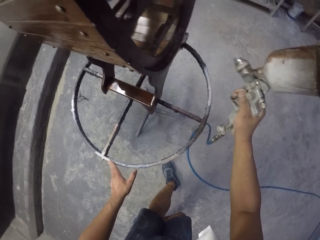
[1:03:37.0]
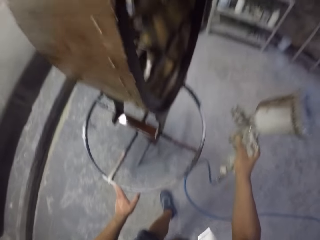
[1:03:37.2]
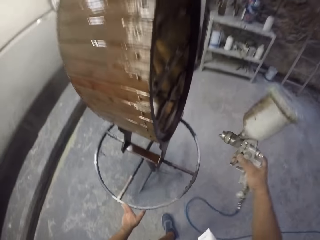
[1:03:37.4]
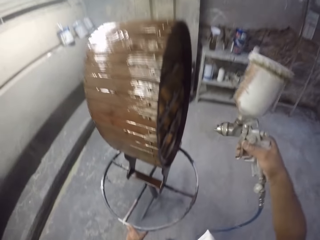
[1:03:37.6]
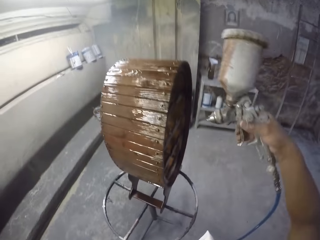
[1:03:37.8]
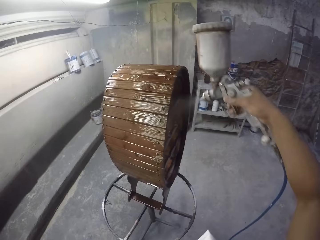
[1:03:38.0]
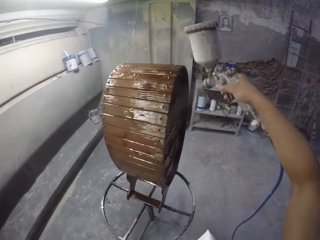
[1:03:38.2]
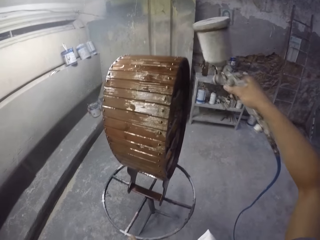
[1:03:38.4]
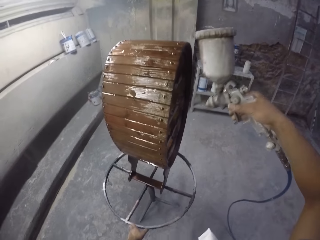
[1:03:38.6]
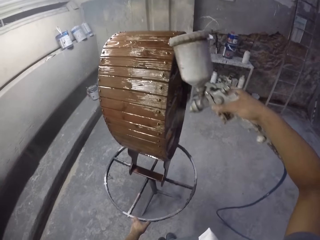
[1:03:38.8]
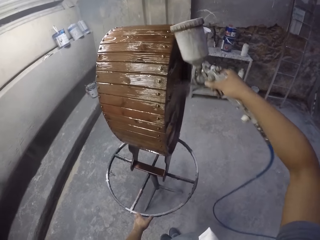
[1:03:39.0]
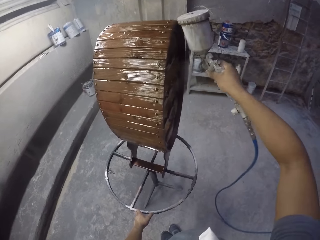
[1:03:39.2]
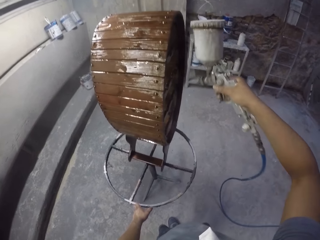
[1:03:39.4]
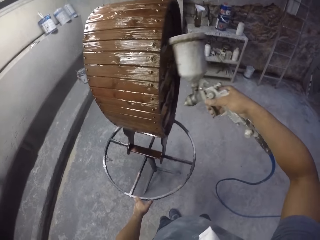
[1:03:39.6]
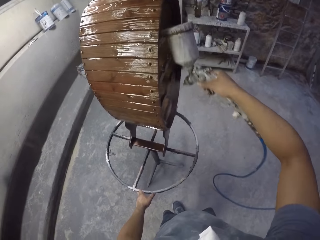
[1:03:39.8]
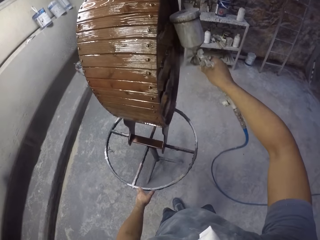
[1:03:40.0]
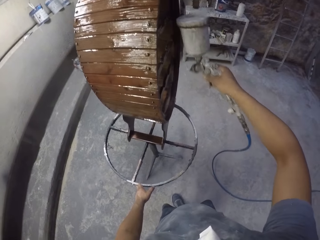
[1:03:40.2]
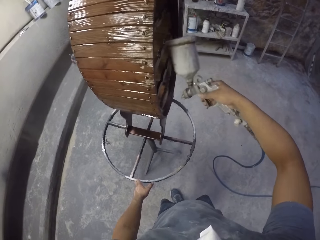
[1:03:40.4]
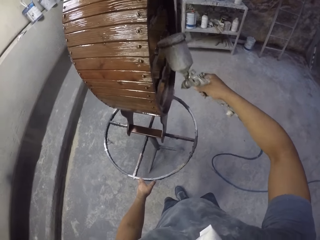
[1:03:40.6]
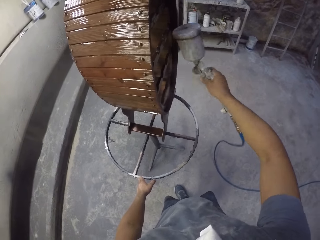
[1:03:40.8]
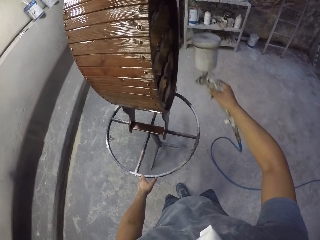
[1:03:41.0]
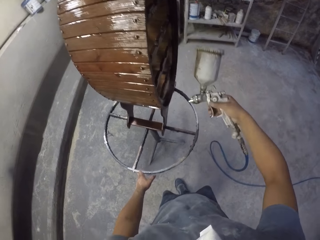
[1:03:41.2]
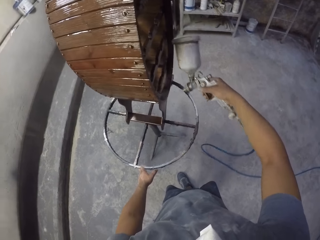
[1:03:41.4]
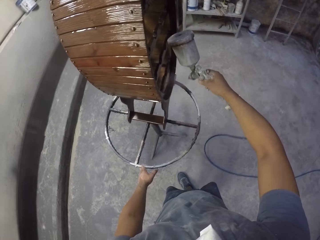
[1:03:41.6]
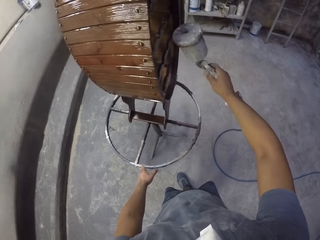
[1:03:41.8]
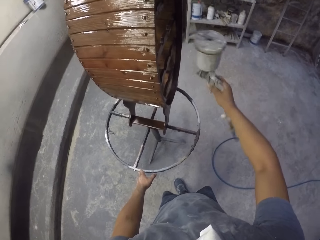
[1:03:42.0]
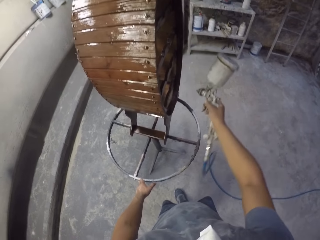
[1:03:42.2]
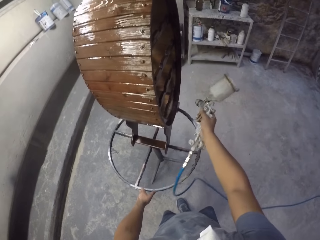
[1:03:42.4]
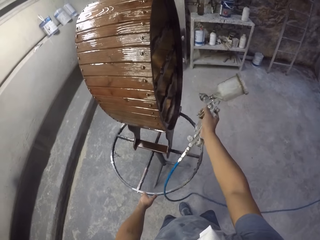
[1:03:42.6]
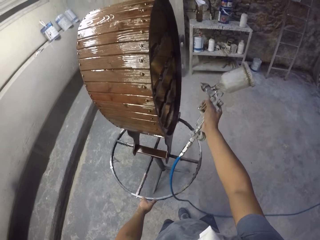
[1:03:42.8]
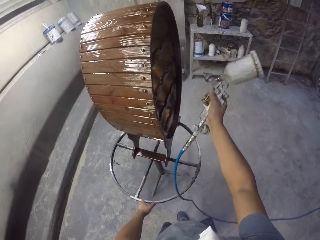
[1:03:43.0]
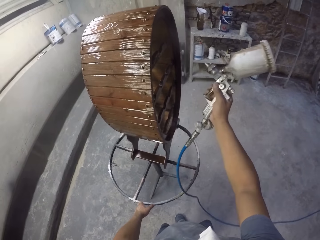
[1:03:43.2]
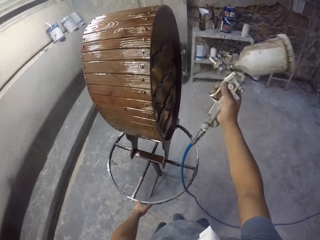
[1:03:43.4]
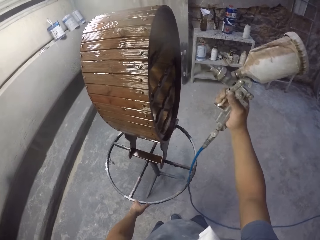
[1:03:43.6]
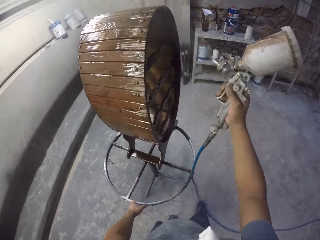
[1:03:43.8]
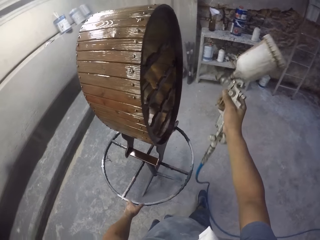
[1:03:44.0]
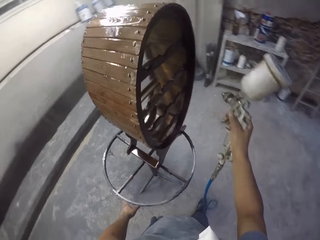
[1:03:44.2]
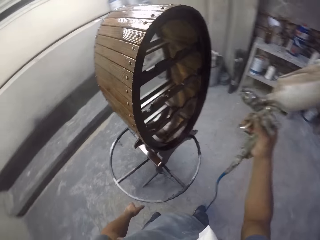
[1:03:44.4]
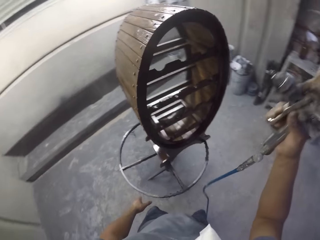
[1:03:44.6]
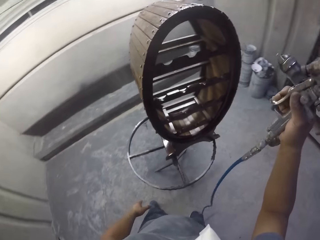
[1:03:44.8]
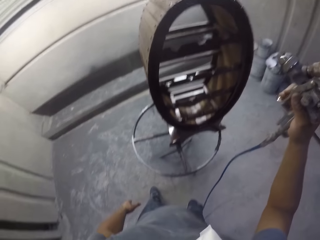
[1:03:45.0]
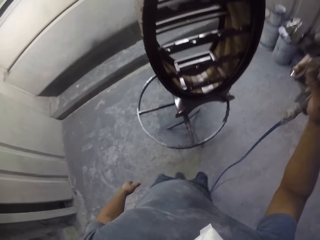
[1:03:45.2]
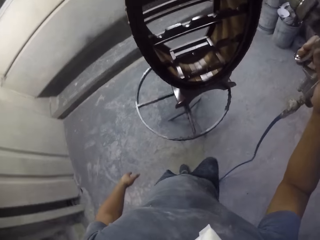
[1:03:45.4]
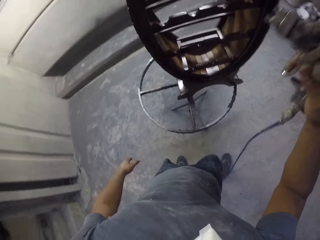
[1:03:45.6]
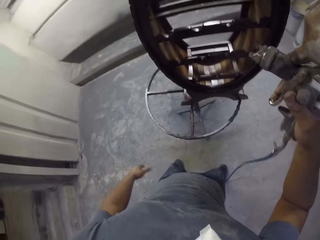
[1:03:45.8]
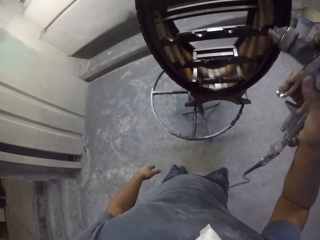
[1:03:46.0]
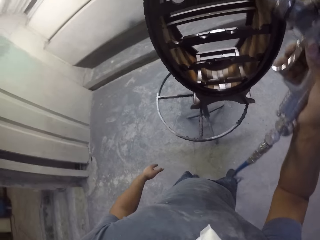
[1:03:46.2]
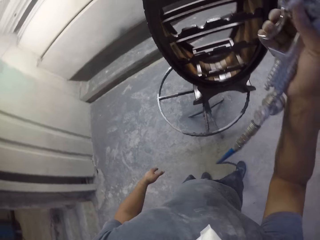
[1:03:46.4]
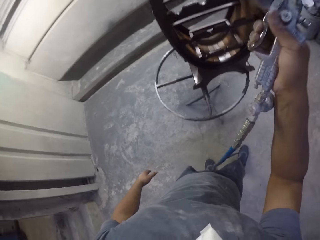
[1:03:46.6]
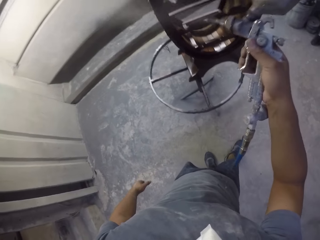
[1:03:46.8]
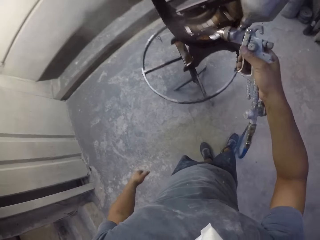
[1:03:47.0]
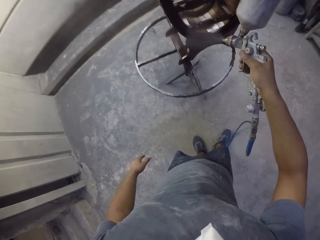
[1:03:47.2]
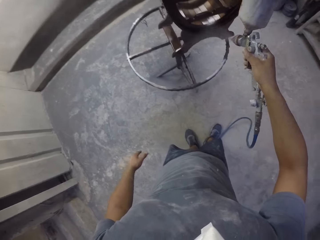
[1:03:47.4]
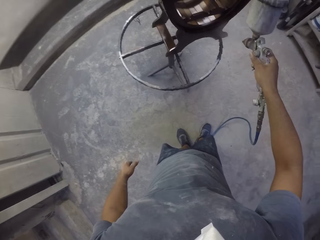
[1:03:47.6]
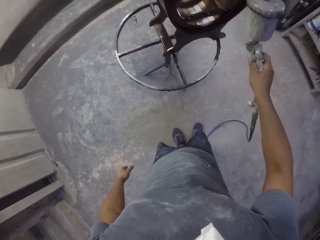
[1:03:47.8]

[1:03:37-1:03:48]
The camera wearer sprays a wooden stand with a spray gun.

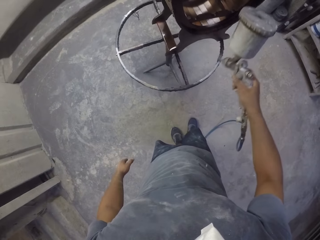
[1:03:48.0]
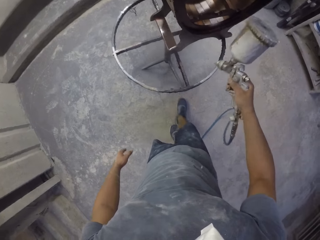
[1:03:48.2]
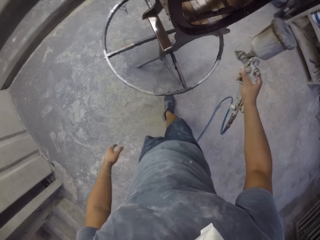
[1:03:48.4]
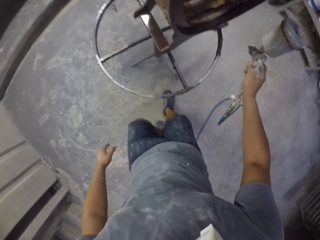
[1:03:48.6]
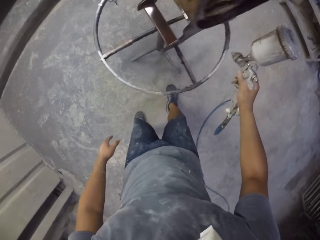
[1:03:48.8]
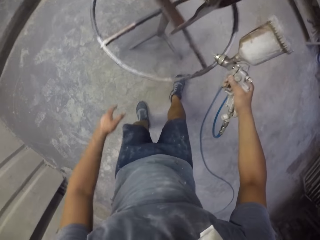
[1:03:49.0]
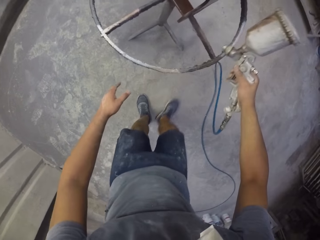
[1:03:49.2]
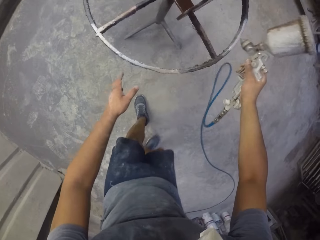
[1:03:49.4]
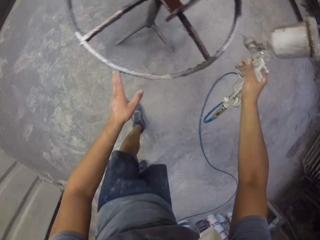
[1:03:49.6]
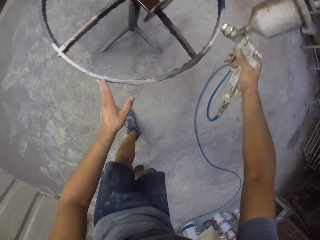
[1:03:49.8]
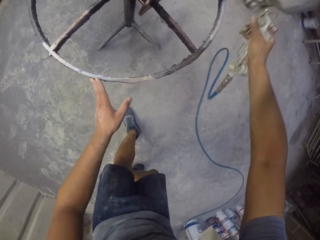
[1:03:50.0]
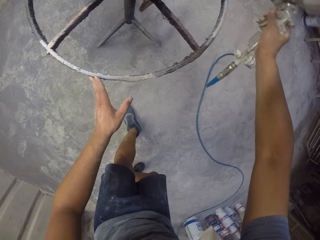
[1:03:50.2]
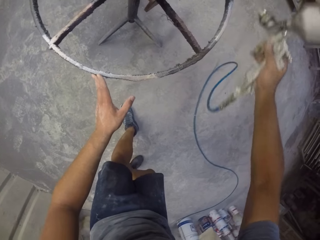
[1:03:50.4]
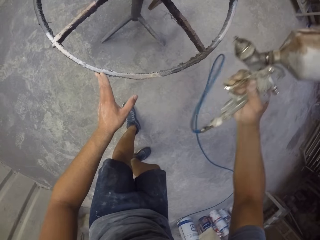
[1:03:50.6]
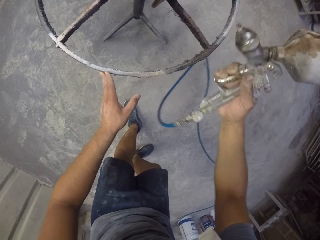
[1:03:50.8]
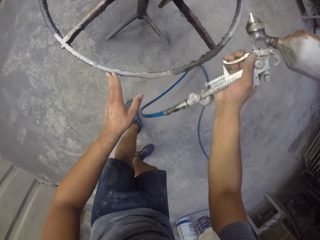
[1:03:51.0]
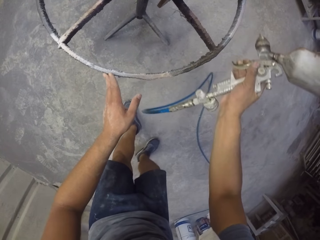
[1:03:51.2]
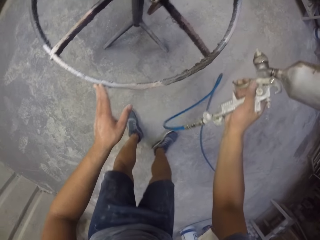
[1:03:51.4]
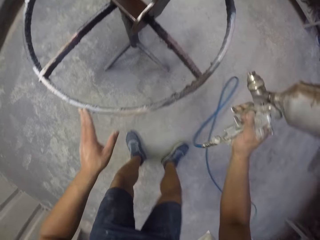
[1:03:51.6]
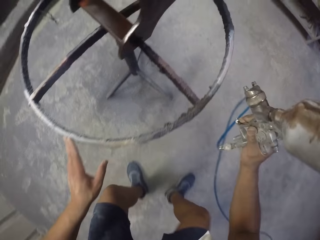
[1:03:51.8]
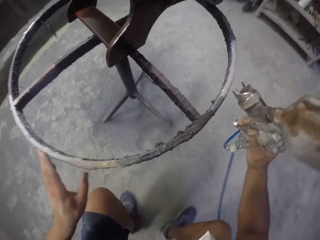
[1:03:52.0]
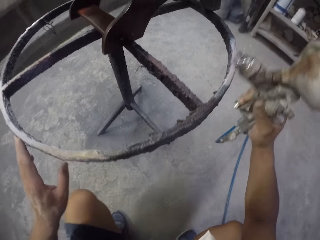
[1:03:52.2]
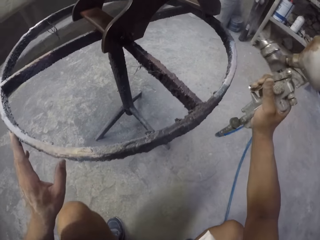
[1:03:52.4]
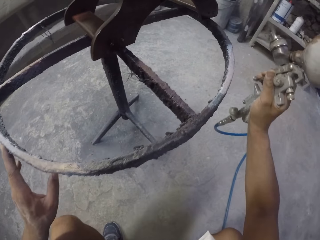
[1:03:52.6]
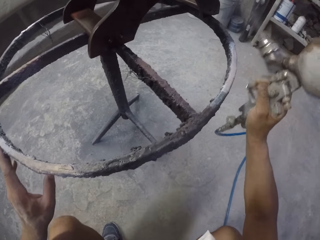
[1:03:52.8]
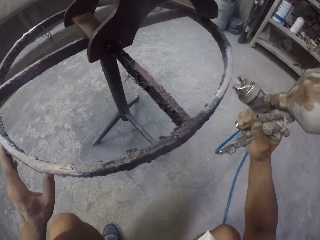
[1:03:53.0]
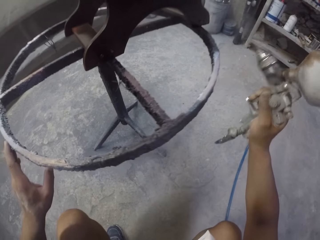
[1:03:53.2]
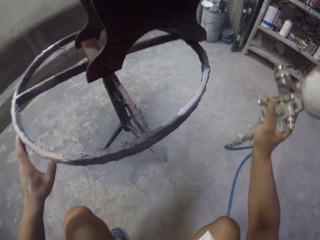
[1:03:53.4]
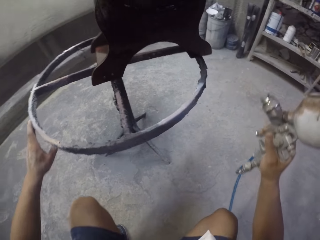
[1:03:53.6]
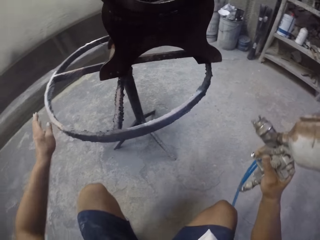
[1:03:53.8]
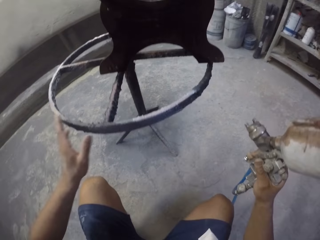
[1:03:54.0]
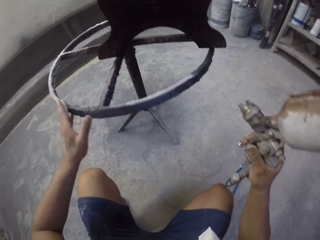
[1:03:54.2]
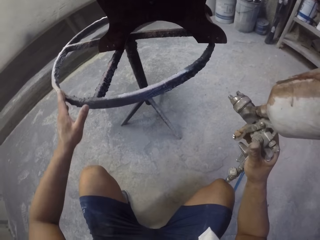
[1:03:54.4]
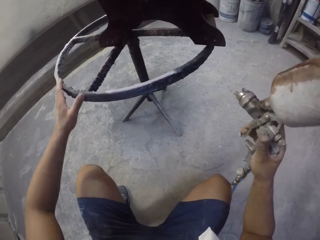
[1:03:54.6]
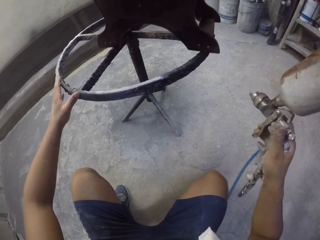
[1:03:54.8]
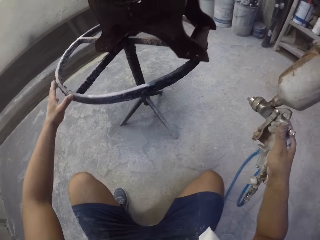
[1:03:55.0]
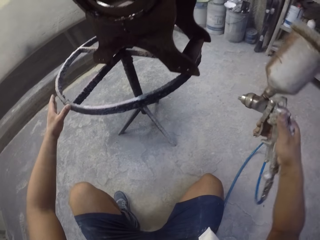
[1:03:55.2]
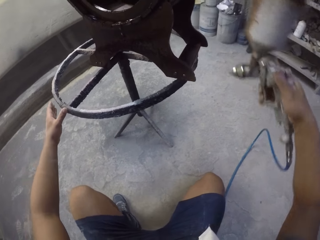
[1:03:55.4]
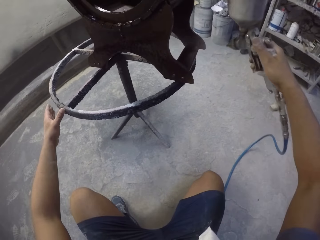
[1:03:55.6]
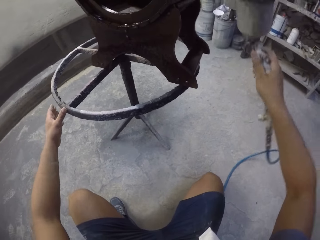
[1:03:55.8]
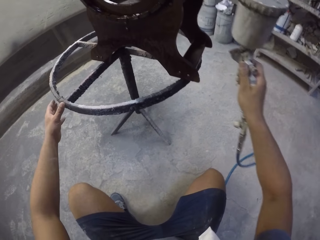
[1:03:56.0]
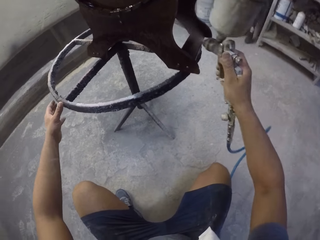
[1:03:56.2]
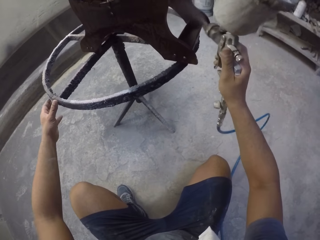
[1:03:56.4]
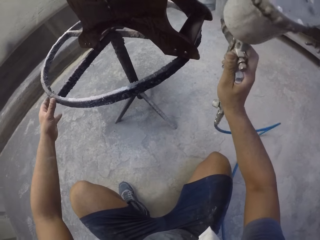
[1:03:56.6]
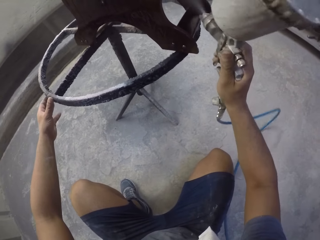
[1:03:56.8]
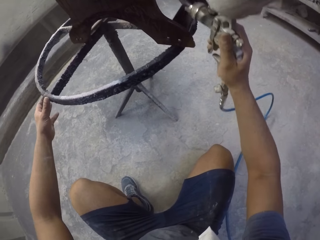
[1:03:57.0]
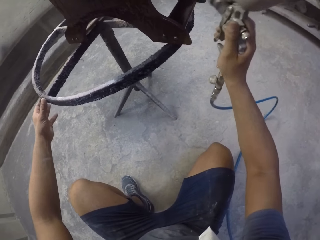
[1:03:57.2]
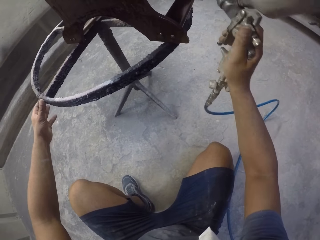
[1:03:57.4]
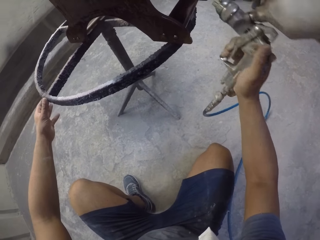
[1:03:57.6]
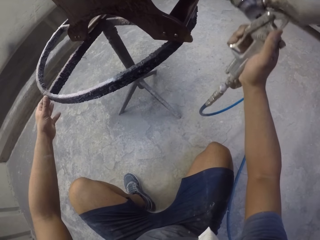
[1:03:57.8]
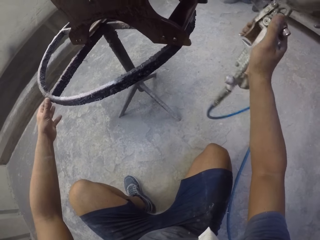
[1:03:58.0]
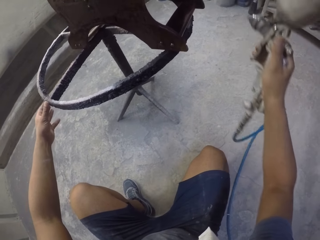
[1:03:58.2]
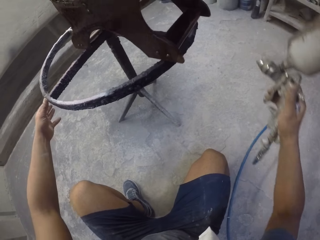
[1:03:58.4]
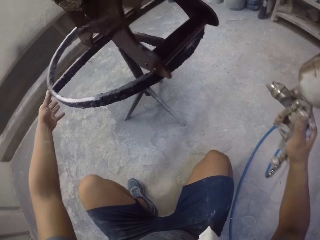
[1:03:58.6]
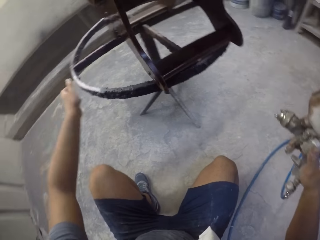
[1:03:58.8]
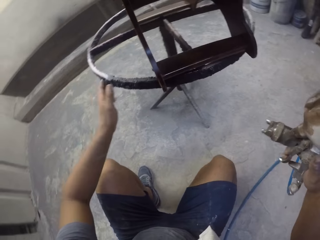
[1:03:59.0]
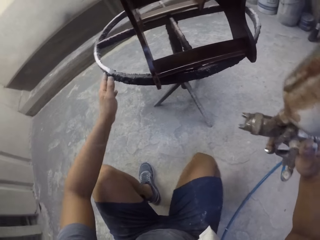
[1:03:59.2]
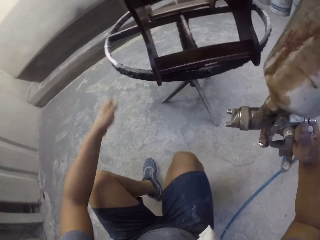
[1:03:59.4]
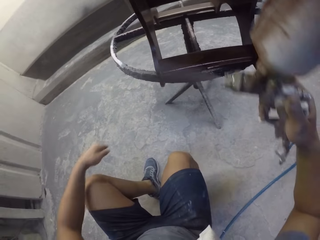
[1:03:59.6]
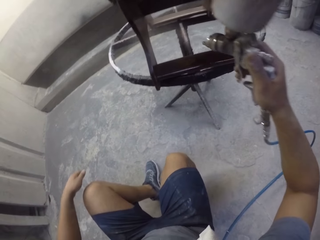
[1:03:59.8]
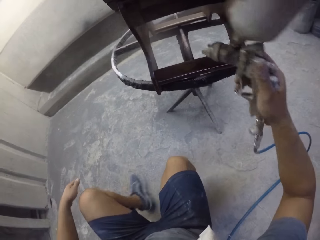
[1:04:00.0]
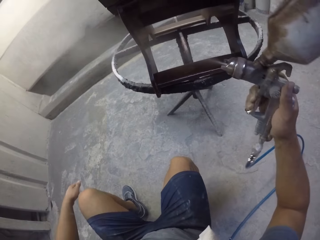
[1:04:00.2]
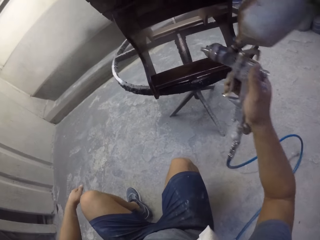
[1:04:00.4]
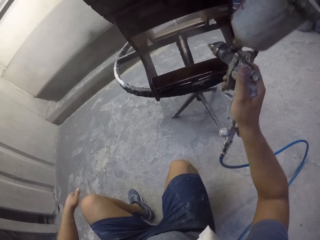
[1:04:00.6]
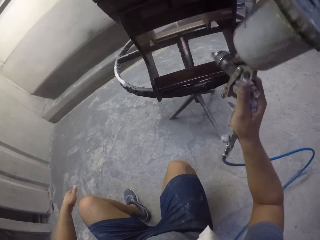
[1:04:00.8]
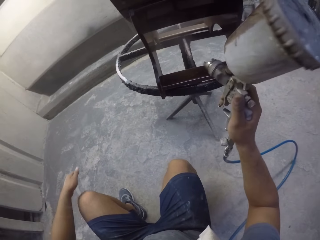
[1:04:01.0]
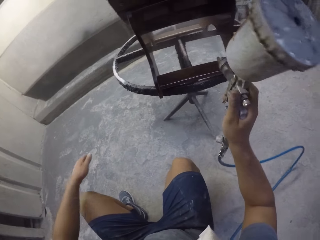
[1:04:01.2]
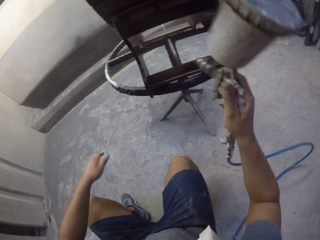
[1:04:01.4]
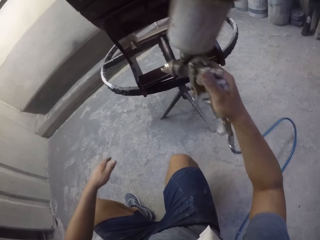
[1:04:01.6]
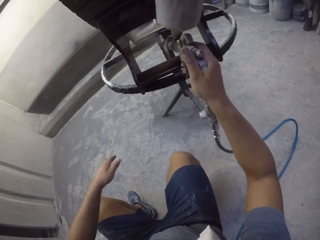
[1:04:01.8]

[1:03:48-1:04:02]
The camera wearer holds a stand with the left hand. They squat in the room. They spray the wooden stand with a spray gun. They rotate the stand with the left hand. They spray the wooden stand with the spray gun. They rotate the stand with the left hand.
